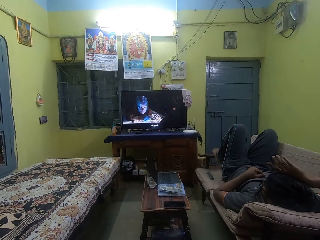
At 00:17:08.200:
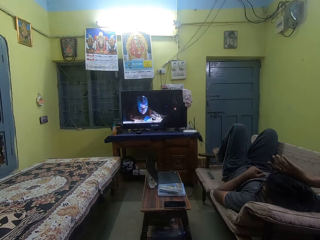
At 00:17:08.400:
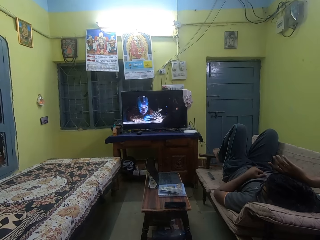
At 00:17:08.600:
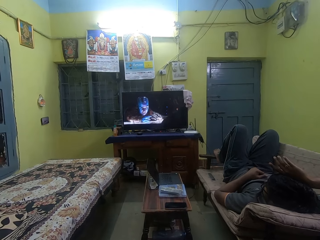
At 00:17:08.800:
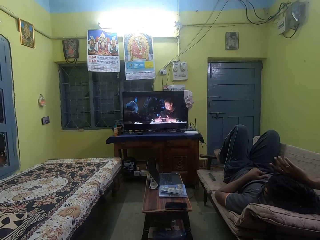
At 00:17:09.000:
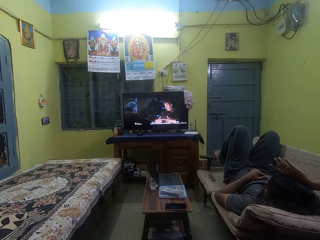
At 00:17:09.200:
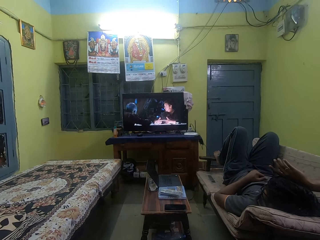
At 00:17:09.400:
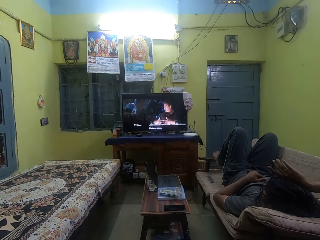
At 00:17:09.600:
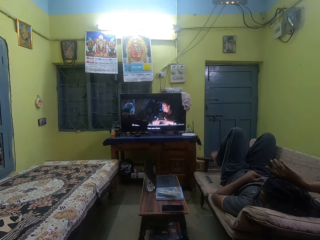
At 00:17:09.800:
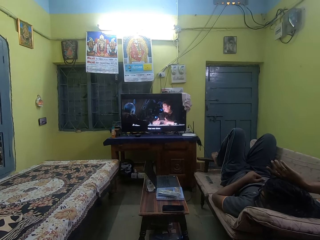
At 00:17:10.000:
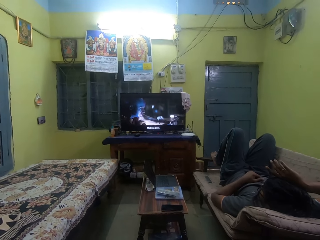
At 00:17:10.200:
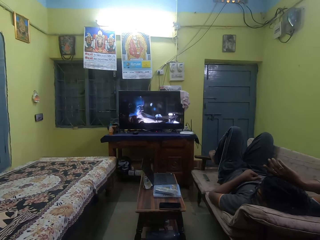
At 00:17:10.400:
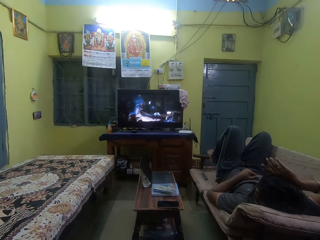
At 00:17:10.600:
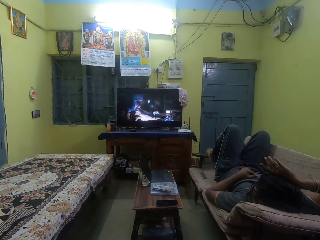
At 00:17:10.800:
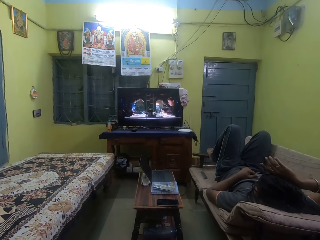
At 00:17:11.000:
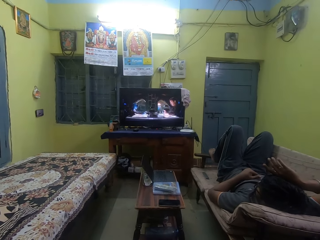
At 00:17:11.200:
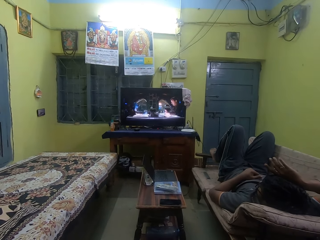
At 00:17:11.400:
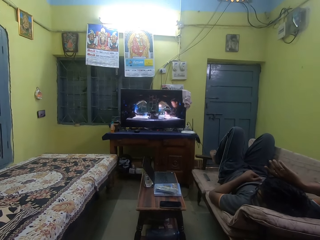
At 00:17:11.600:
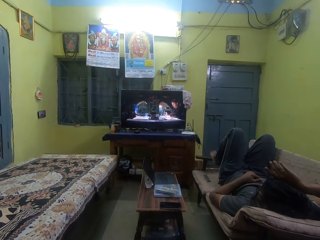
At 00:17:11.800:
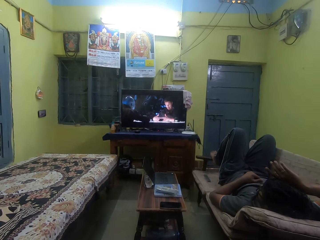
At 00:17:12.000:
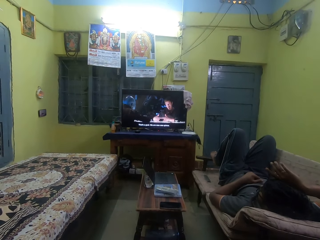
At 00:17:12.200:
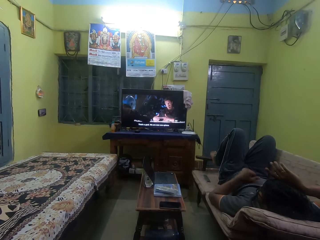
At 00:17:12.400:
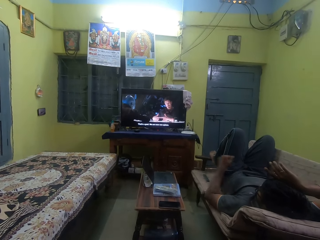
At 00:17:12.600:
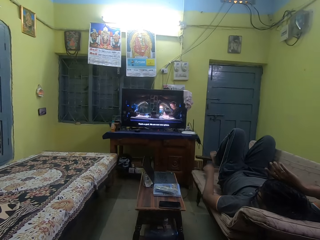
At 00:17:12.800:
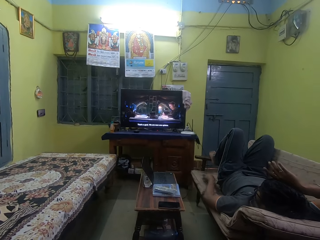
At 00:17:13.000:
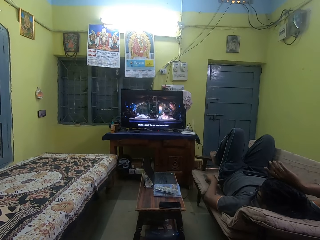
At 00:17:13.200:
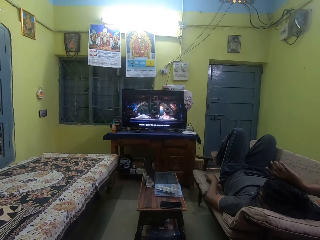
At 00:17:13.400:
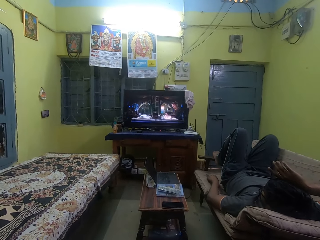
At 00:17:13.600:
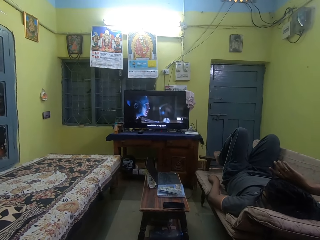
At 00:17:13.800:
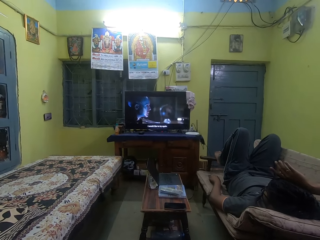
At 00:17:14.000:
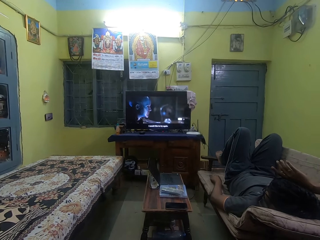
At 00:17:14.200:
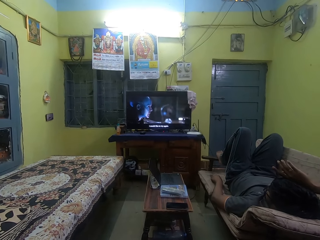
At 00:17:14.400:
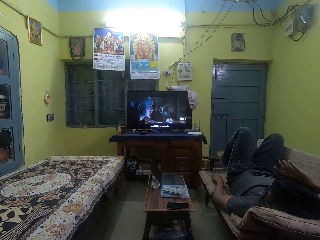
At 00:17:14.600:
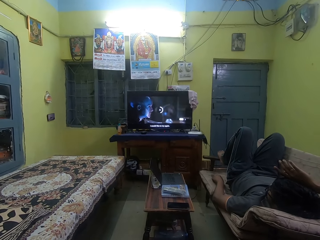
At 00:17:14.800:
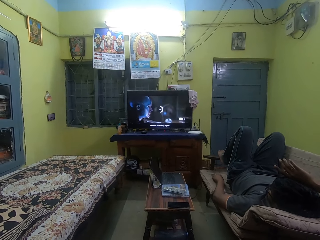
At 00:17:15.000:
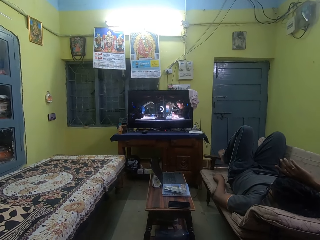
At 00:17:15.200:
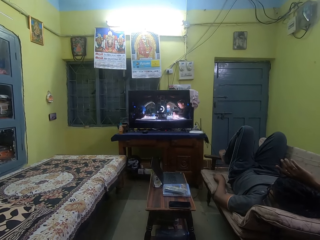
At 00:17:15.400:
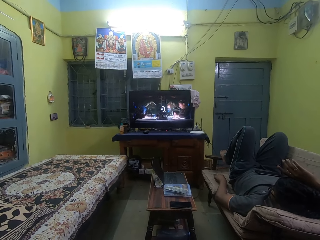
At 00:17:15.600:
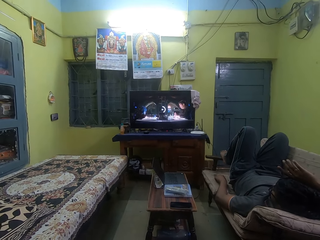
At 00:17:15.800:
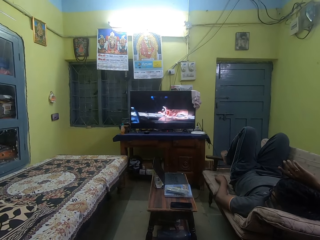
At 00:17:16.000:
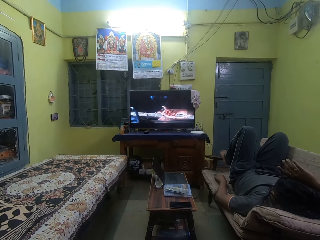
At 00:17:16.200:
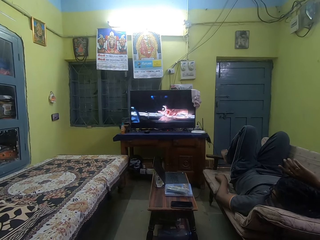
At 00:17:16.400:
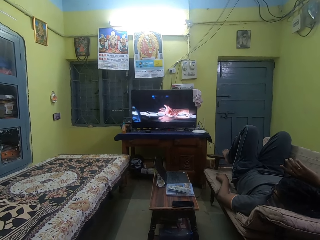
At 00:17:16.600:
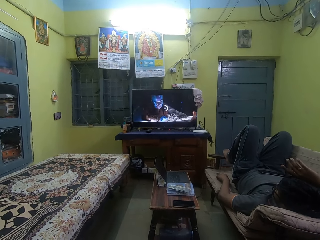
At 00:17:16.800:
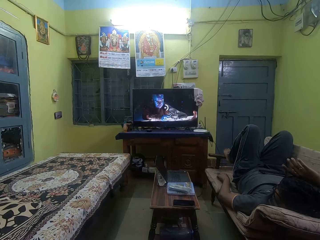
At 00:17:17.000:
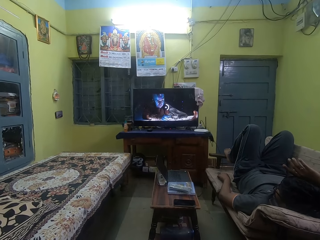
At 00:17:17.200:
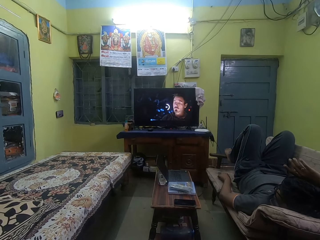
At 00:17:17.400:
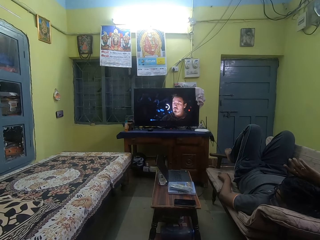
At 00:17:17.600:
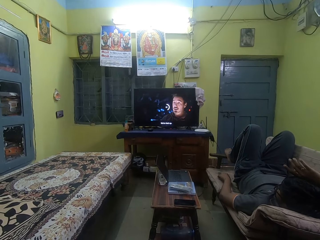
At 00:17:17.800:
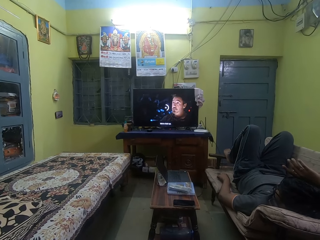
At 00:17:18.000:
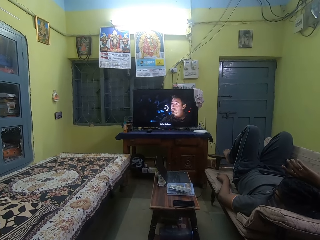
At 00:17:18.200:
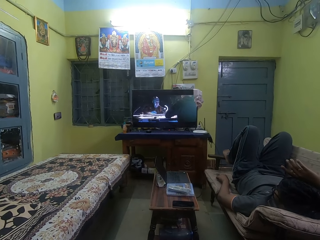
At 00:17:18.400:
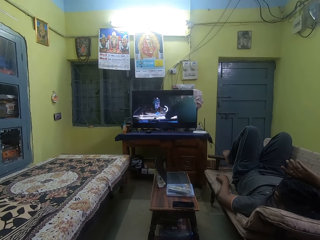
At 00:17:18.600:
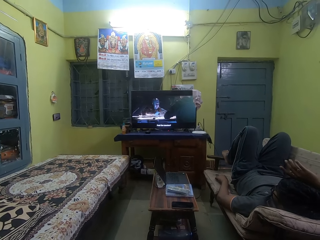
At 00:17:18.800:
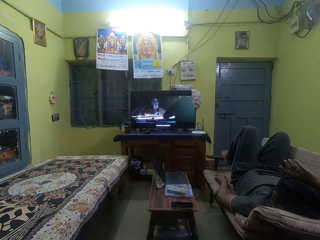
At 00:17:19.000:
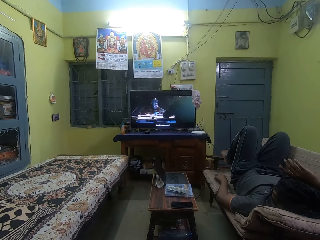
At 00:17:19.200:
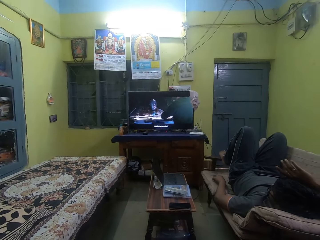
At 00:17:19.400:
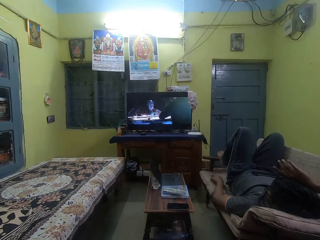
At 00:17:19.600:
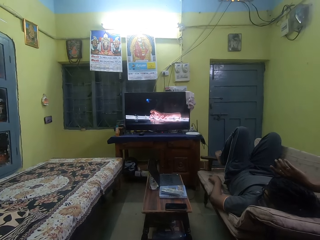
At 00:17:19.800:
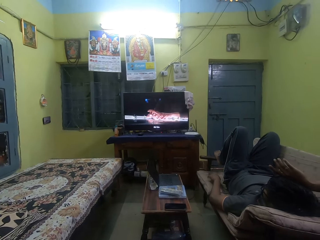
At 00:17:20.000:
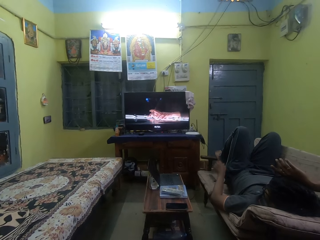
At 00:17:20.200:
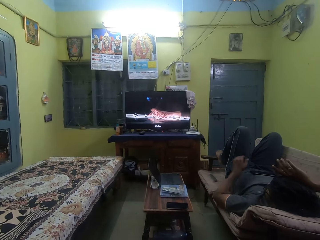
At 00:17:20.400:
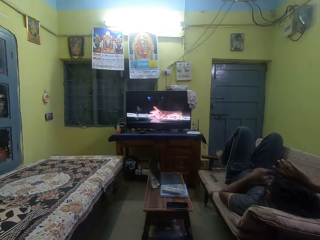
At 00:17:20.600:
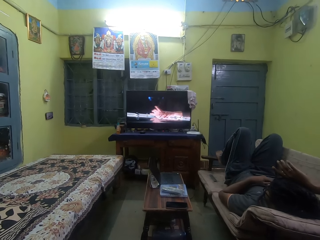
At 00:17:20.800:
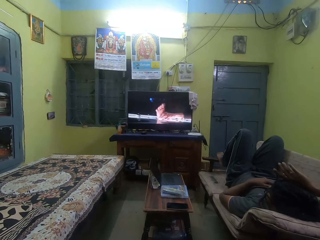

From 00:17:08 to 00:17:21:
The man operates the remote control with his left hand. The man places his left hand on his body.

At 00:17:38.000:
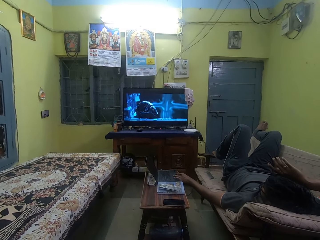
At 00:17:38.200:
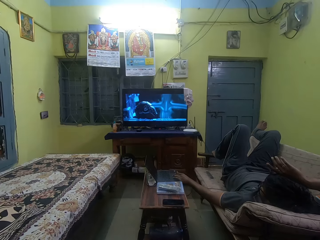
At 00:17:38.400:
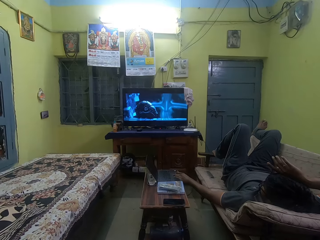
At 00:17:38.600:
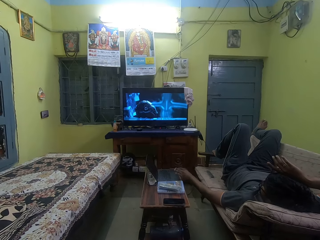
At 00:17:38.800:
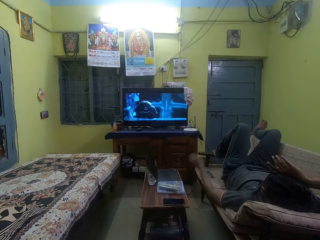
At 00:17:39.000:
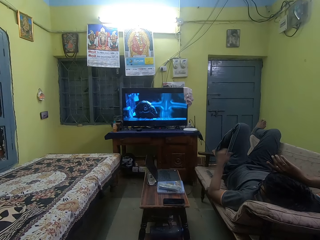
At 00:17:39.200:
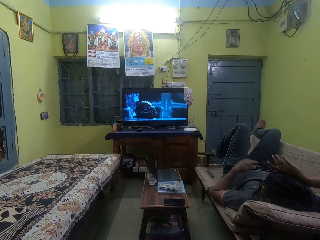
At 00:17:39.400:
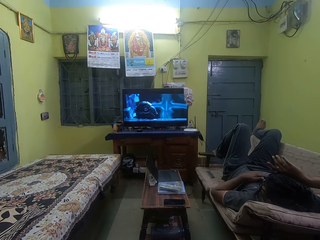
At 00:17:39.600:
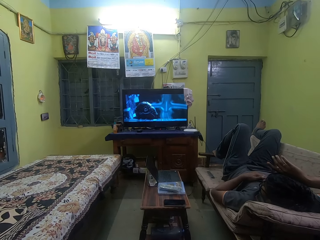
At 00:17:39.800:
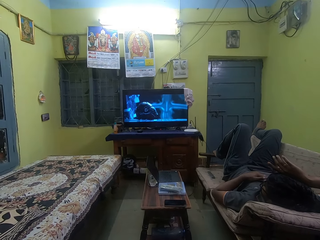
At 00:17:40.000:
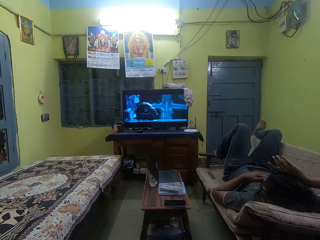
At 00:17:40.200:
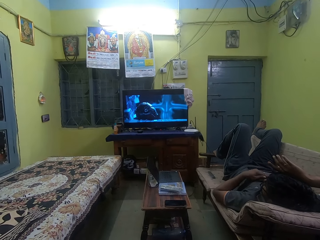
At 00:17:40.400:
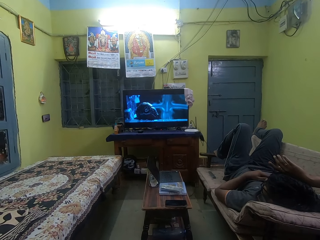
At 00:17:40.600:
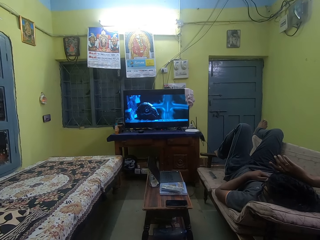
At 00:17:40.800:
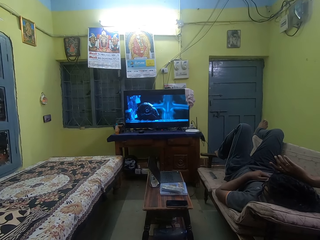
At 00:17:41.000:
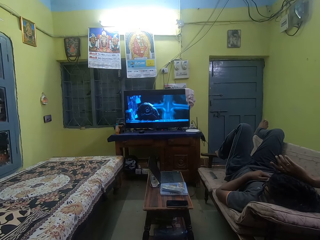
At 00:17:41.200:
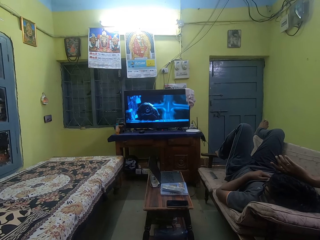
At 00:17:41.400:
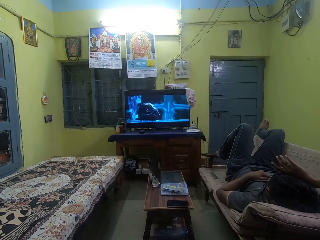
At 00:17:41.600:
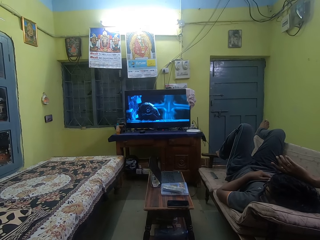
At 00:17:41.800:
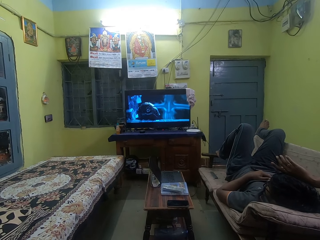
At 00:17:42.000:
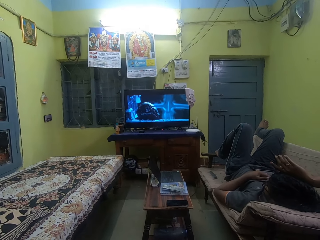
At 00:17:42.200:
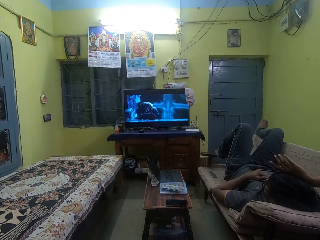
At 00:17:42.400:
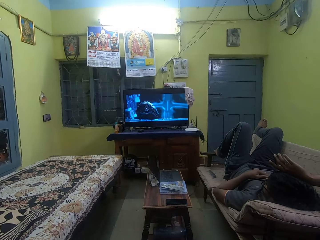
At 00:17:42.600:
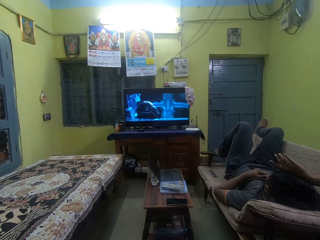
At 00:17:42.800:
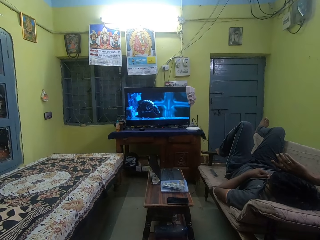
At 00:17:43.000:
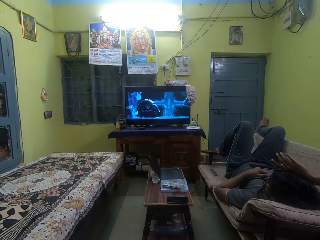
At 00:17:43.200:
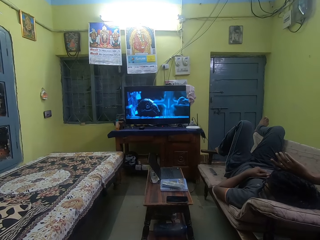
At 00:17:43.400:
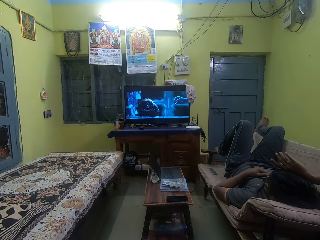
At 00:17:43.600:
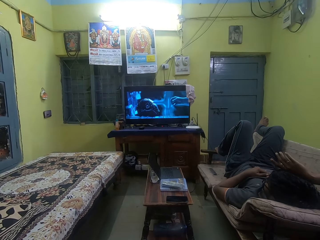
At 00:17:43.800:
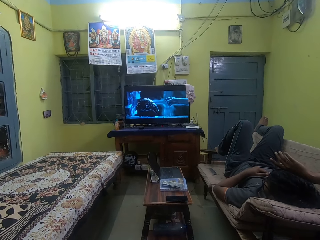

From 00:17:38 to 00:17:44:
The man places his left hand on his body.
